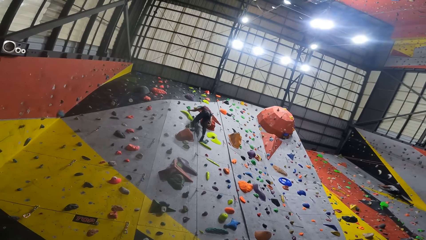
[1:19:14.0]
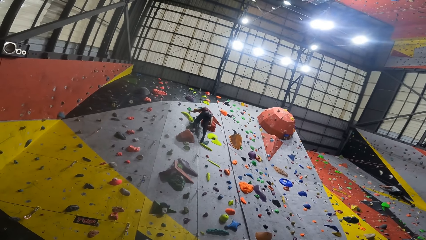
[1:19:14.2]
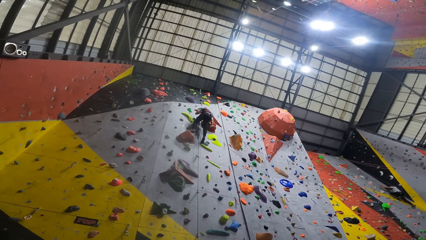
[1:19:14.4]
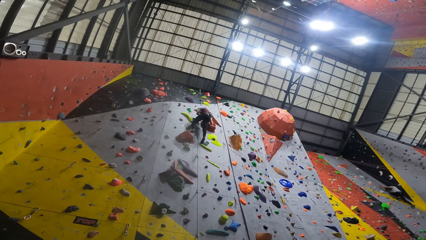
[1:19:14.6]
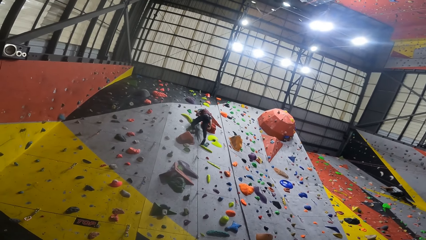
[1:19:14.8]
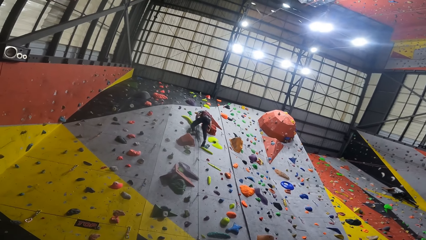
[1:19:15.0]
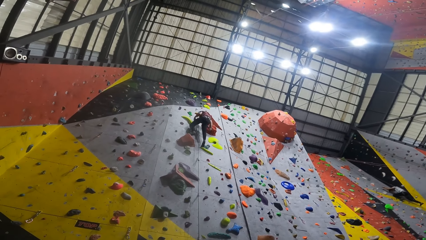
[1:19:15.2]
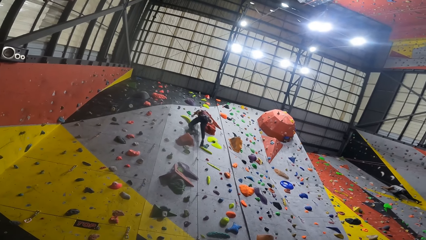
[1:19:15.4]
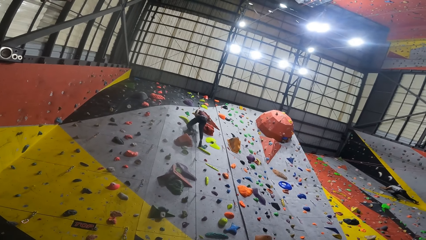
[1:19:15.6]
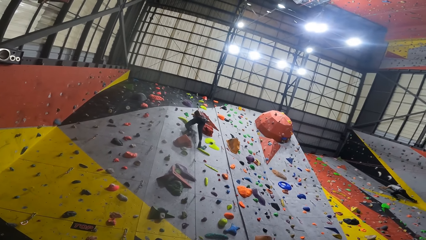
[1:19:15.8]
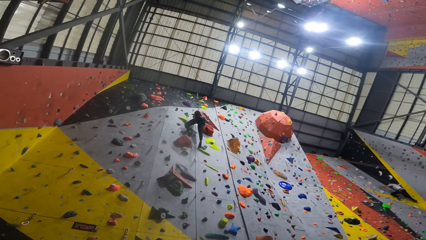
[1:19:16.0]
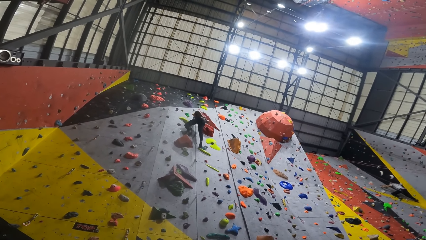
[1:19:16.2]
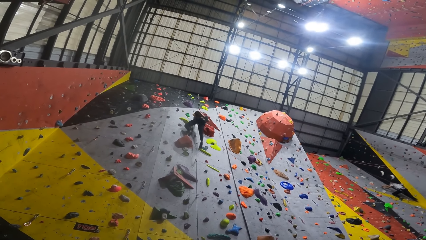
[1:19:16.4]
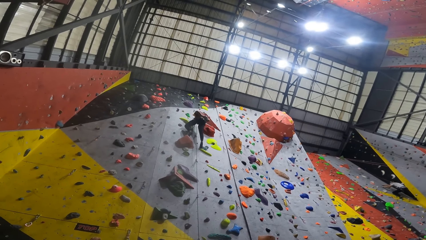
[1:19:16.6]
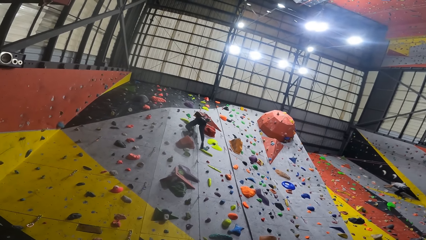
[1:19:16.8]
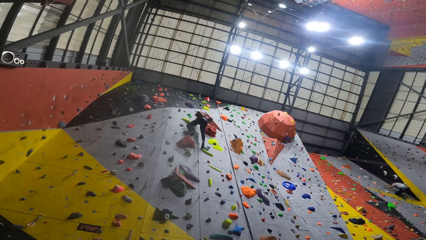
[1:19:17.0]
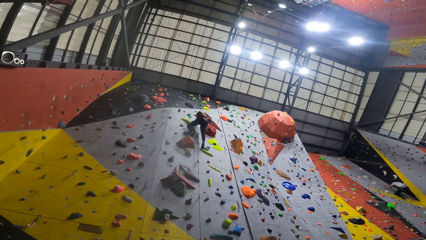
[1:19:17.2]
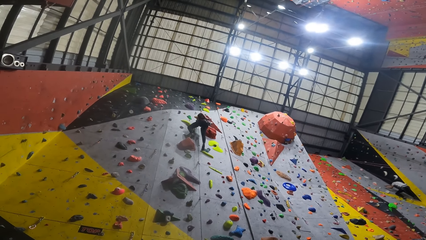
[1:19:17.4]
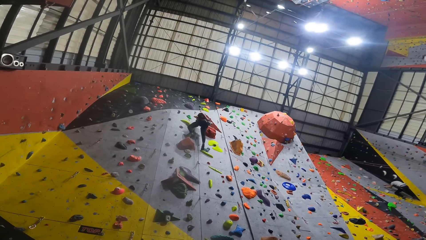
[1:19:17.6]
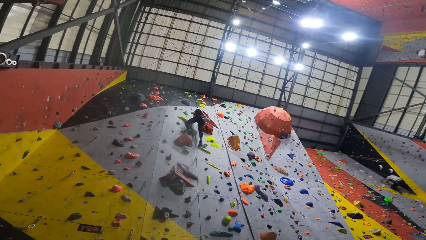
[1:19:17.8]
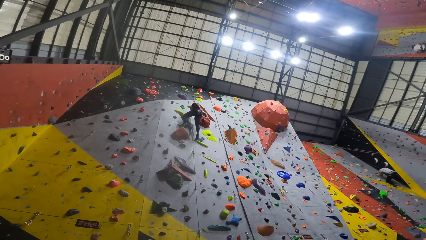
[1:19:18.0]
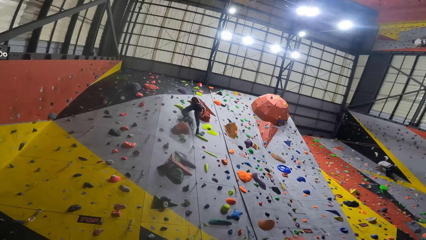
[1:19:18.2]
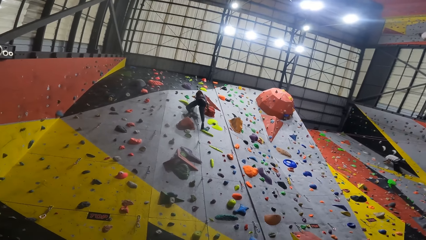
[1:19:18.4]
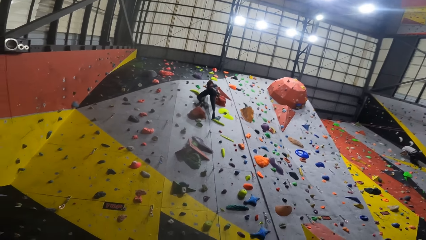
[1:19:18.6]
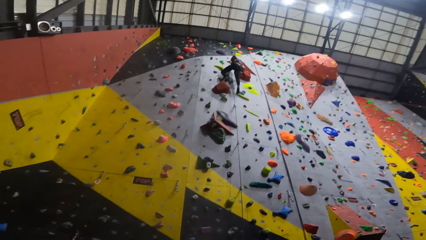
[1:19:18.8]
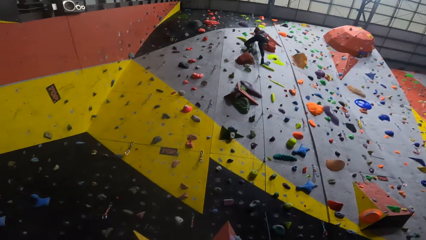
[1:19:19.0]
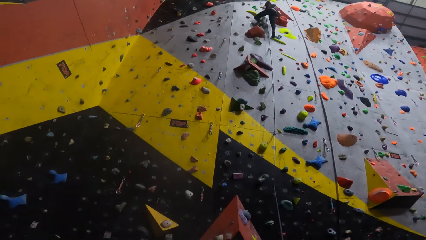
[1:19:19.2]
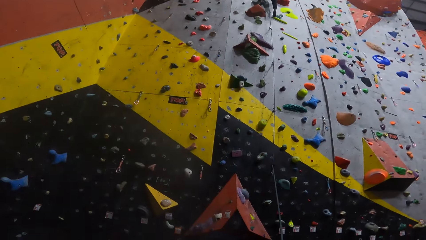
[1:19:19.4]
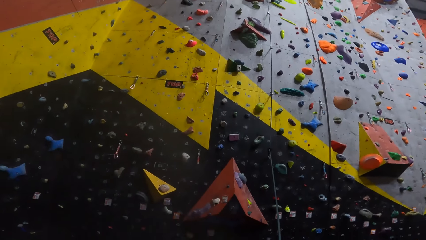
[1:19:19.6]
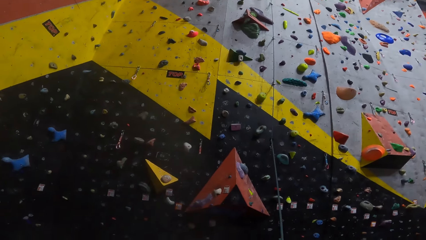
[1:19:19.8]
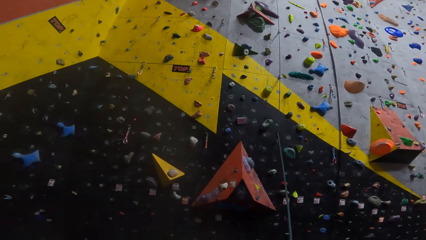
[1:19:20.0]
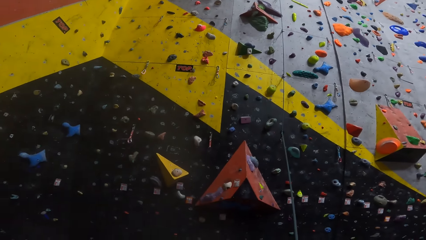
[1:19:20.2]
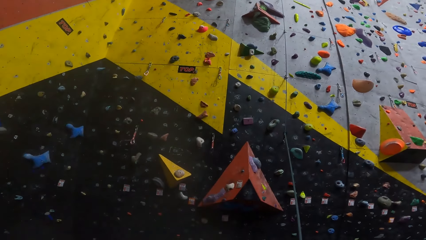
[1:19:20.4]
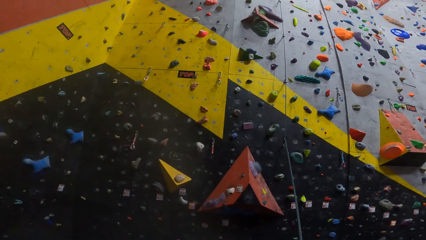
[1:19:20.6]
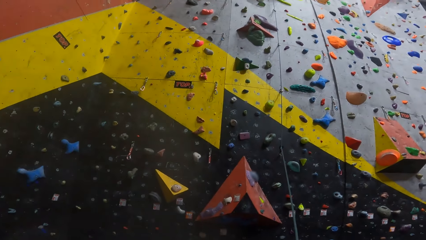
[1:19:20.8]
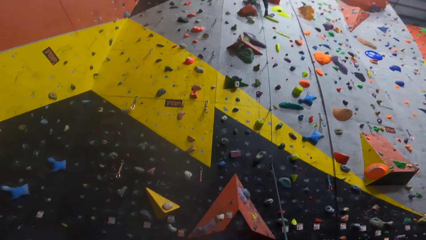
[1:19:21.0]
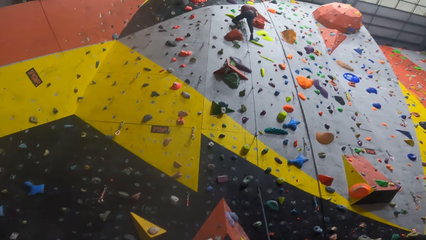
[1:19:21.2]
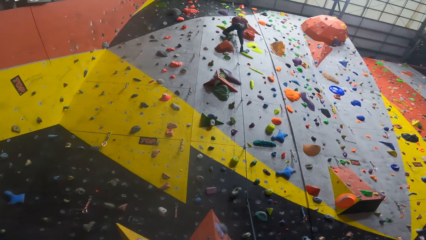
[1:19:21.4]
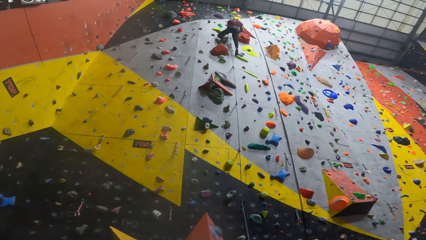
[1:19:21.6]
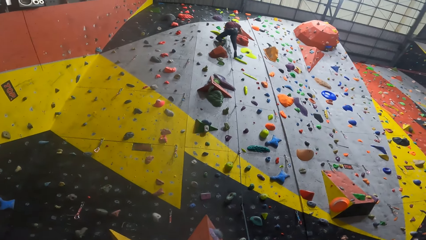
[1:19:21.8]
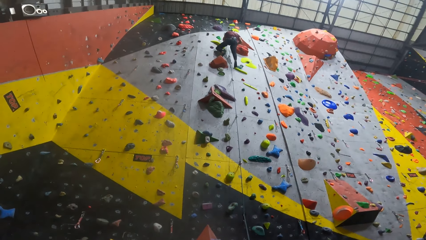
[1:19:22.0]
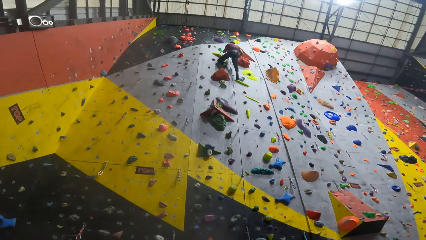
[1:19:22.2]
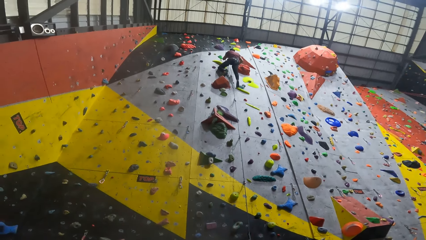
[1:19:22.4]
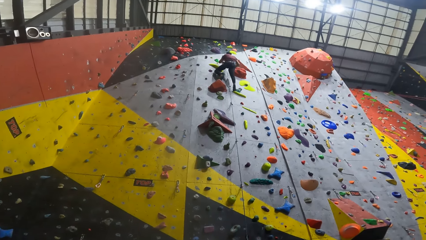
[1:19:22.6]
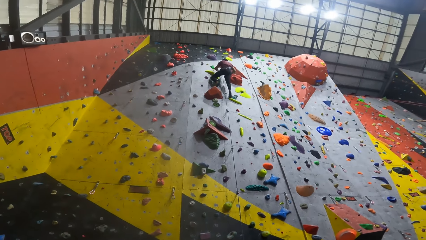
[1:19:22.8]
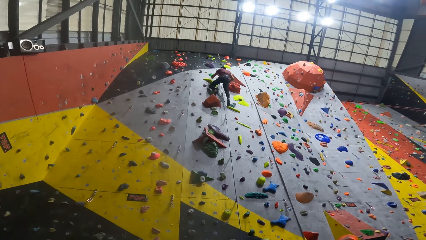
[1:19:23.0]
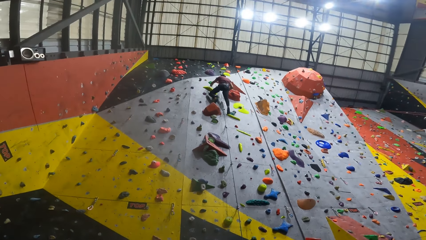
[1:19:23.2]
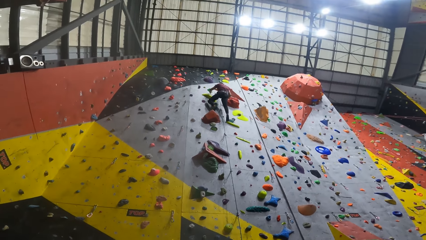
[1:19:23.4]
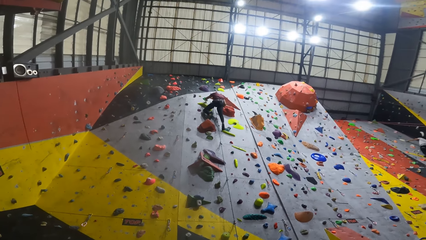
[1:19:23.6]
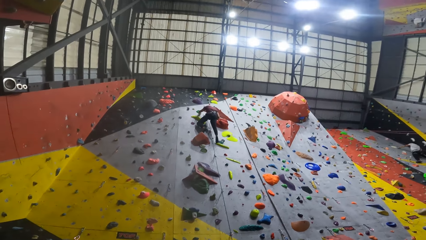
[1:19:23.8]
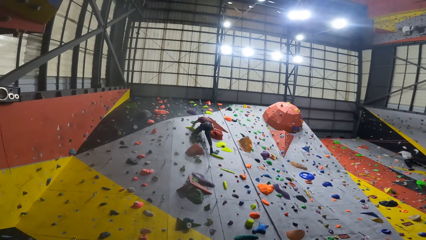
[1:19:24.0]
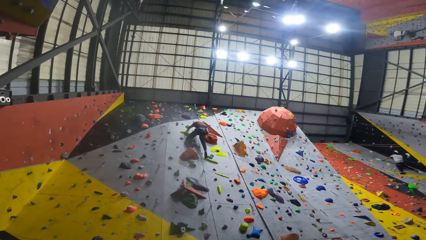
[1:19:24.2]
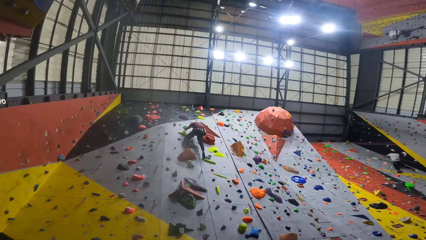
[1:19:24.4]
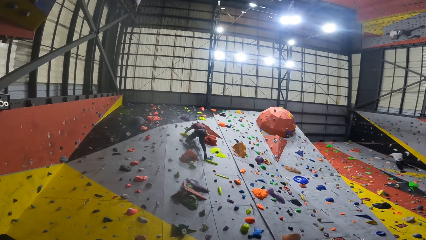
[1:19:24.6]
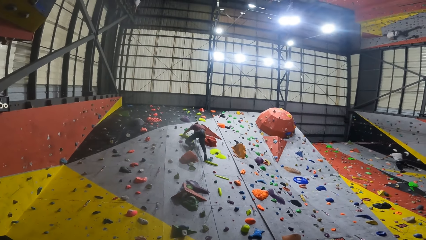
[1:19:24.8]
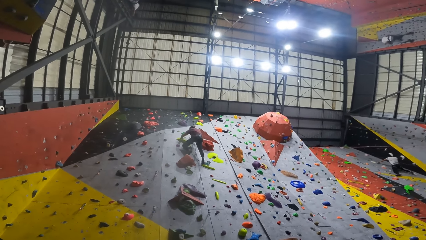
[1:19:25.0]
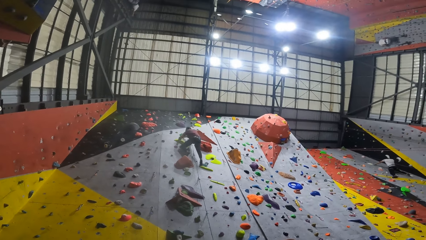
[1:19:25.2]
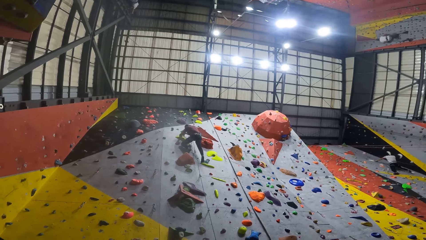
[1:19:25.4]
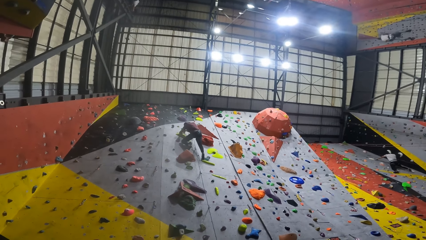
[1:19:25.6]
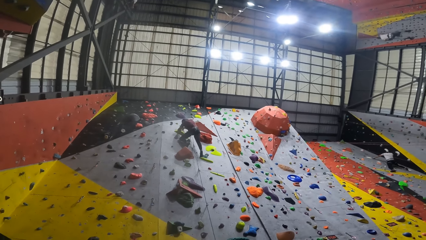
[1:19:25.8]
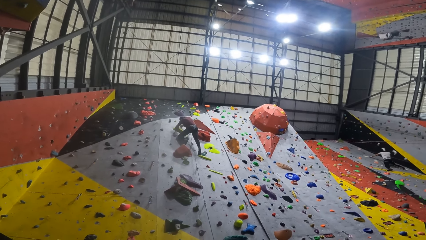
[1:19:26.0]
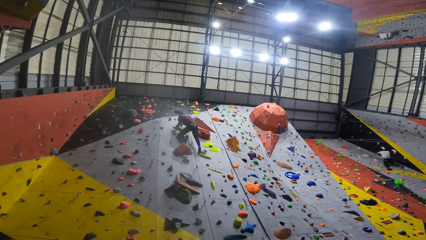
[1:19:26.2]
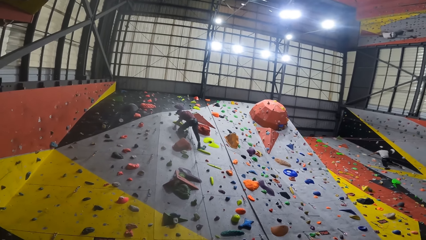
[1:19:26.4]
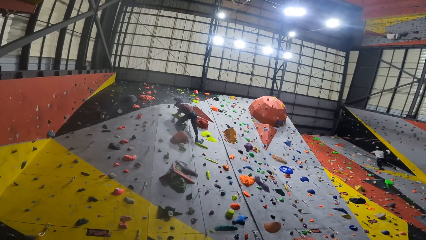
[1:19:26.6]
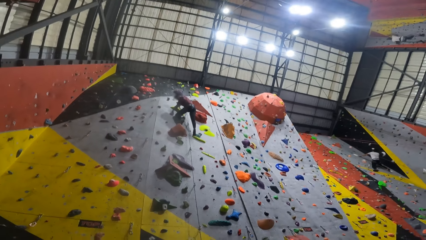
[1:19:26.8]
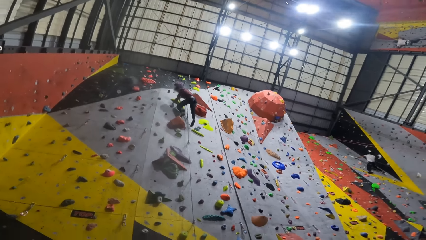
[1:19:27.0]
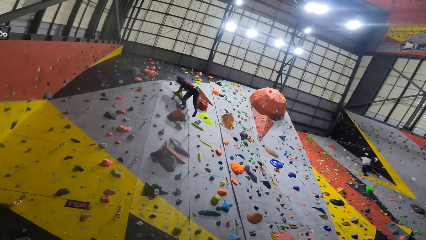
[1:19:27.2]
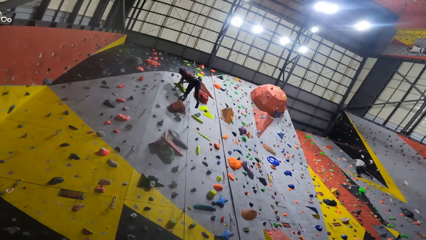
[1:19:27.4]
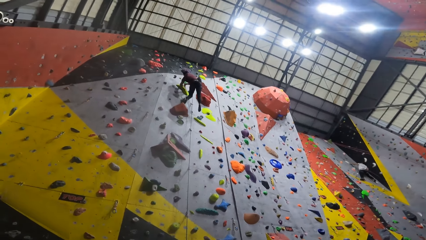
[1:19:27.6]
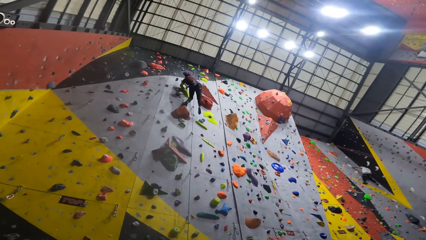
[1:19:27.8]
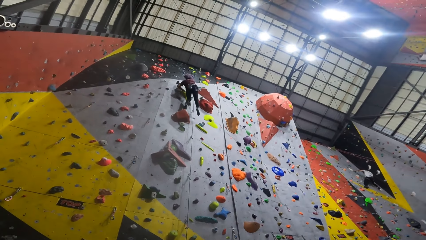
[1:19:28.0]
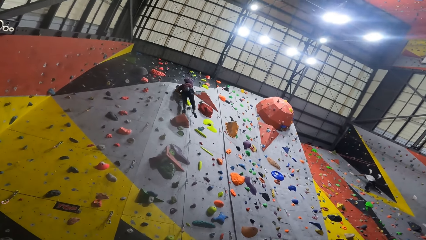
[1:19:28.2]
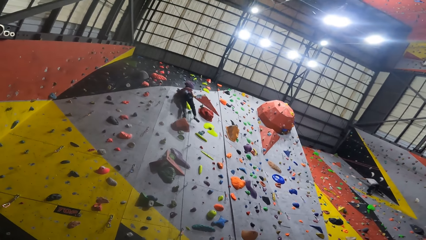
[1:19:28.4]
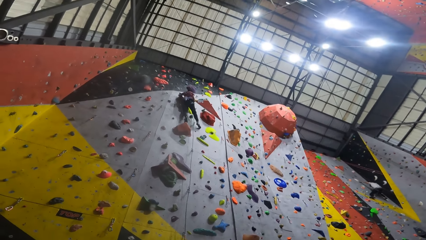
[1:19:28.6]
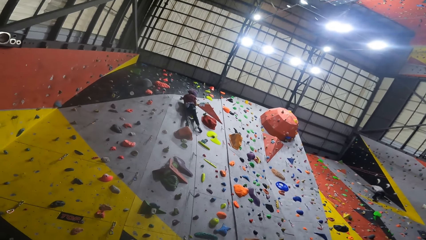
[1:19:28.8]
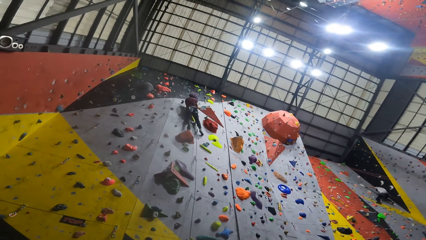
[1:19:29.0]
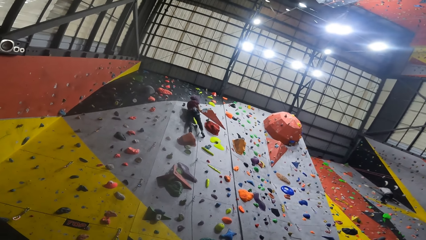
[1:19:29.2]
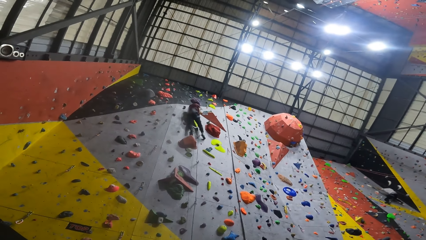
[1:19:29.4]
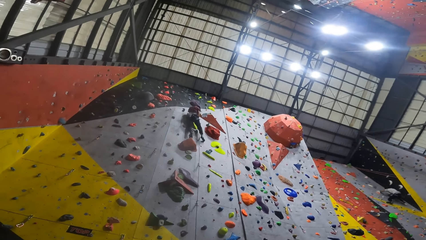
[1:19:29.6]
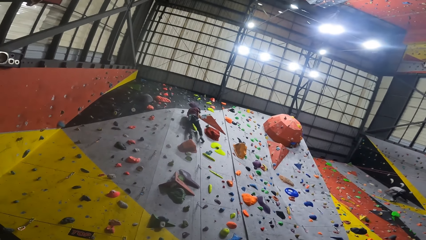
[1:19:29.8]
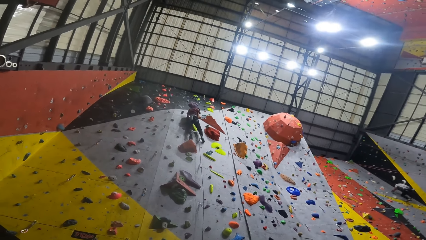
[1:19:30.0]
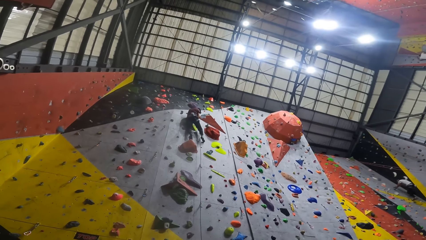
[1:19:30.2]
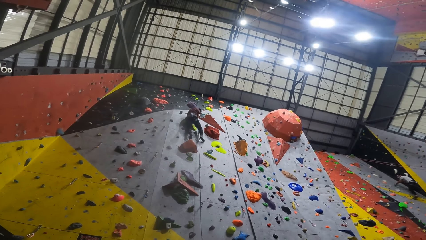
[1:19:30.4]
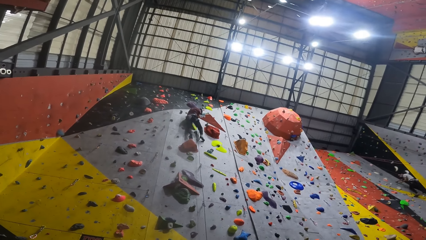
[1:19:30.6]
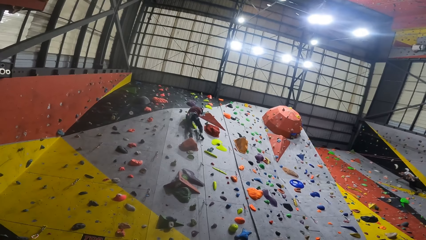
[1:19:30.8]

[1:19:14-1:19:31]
A man puts on a glove. The man leaves the glove. The camera wearer looks at a climbing wall. The man moves a hand, holds a grip, looks down and moves a leg.
